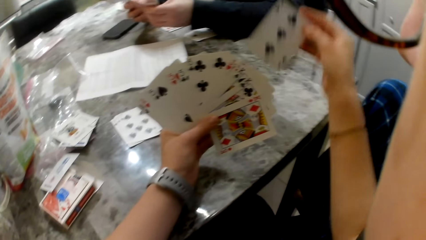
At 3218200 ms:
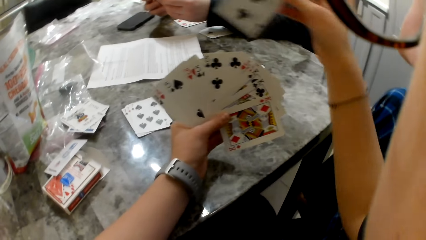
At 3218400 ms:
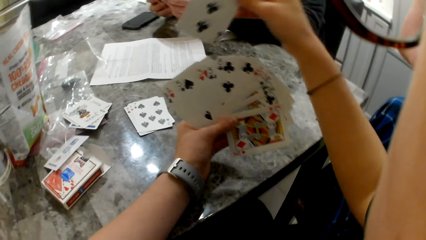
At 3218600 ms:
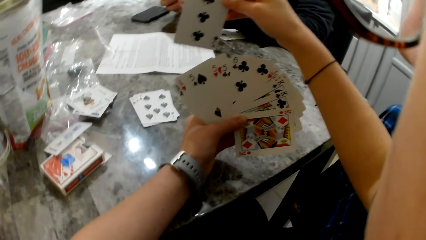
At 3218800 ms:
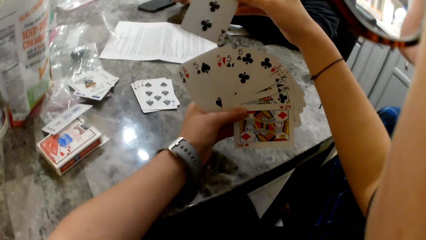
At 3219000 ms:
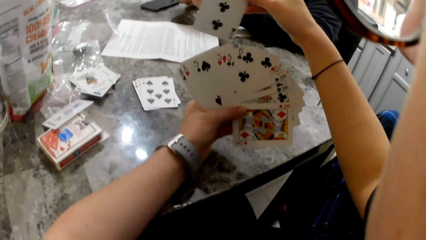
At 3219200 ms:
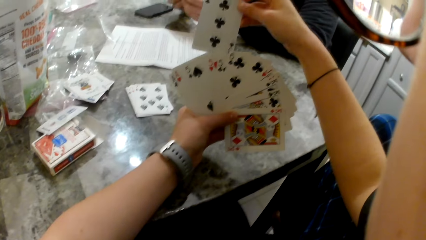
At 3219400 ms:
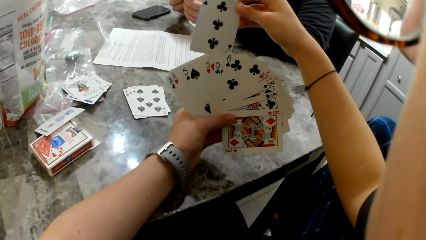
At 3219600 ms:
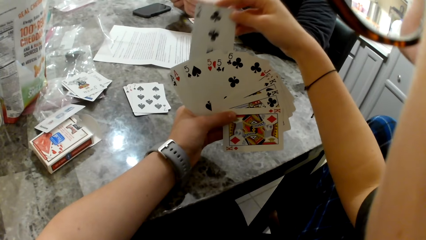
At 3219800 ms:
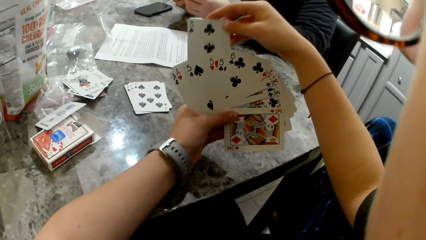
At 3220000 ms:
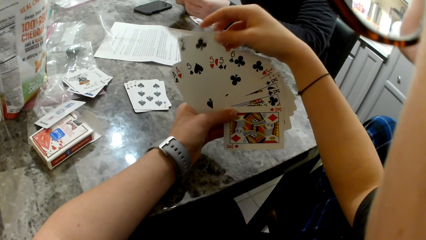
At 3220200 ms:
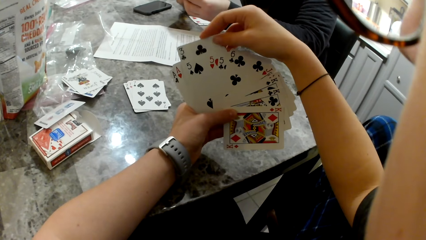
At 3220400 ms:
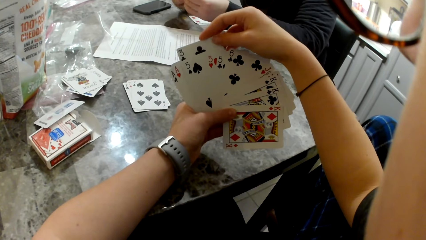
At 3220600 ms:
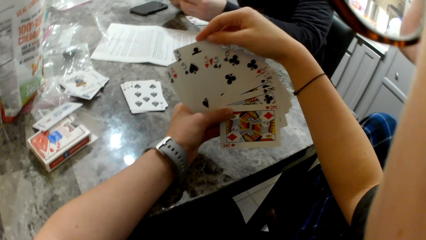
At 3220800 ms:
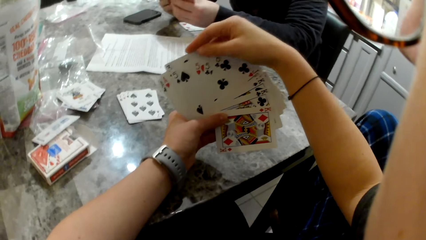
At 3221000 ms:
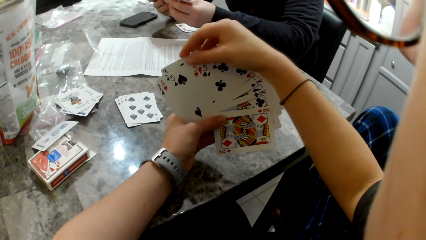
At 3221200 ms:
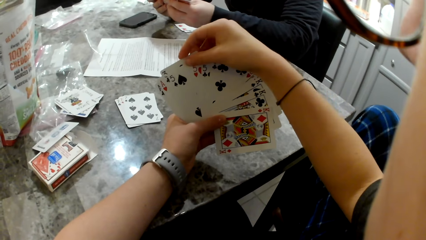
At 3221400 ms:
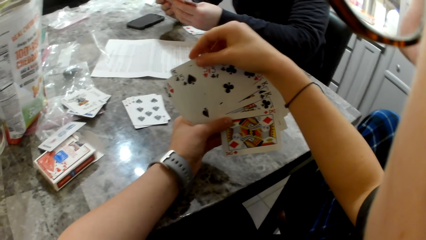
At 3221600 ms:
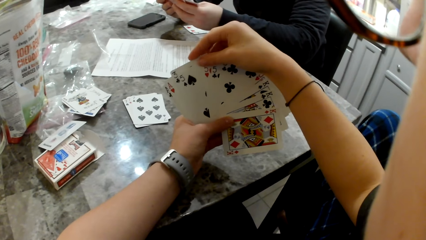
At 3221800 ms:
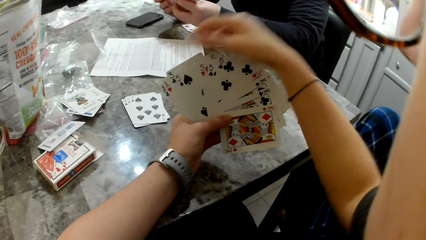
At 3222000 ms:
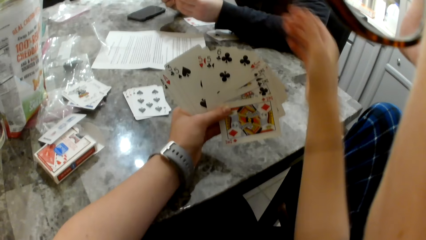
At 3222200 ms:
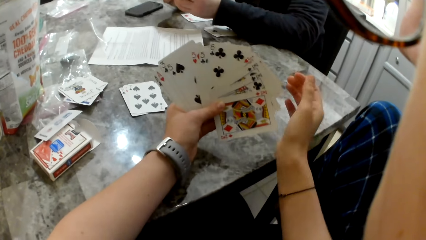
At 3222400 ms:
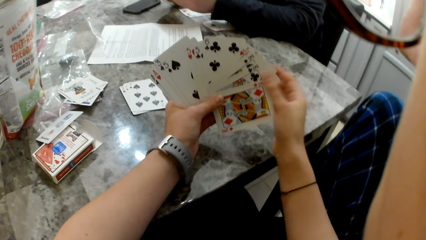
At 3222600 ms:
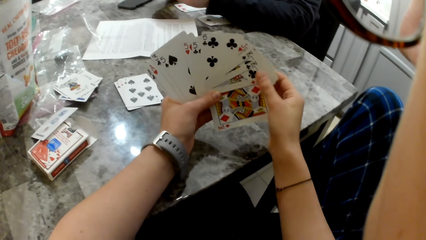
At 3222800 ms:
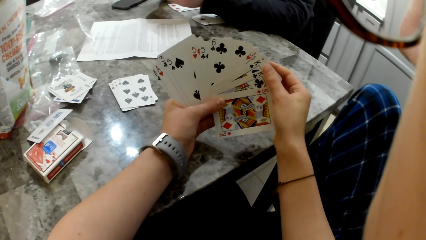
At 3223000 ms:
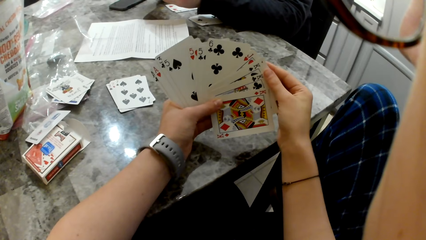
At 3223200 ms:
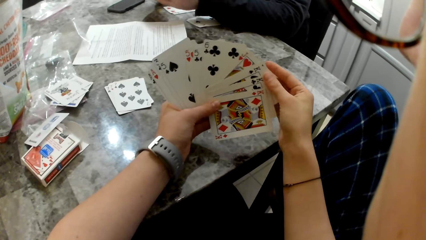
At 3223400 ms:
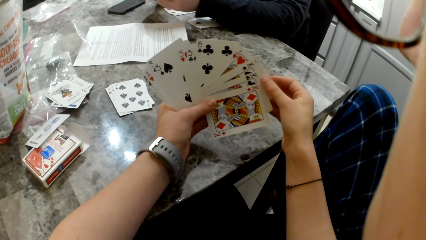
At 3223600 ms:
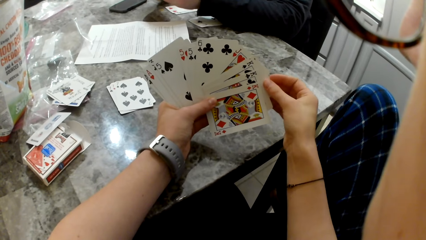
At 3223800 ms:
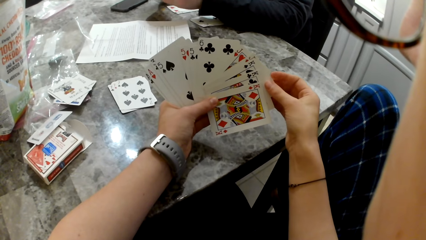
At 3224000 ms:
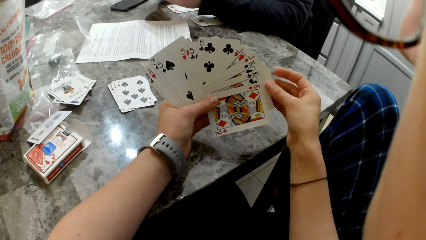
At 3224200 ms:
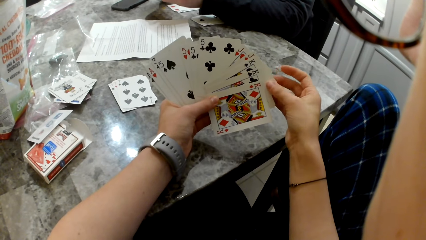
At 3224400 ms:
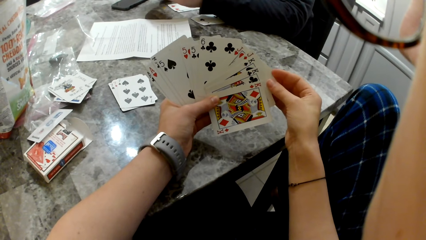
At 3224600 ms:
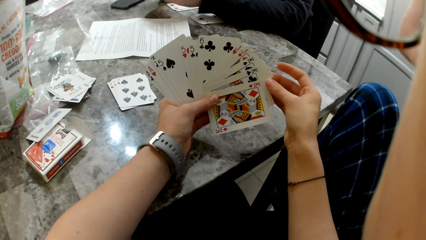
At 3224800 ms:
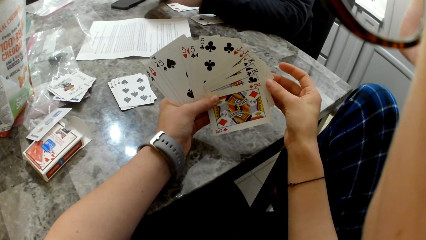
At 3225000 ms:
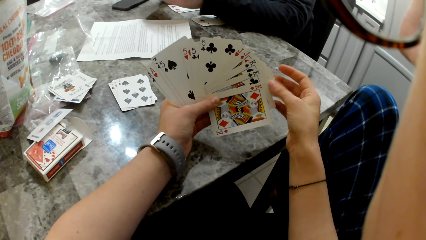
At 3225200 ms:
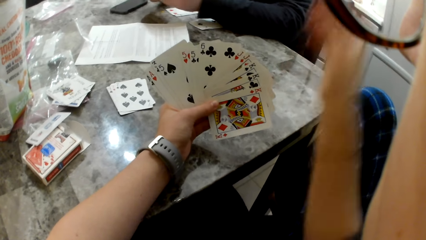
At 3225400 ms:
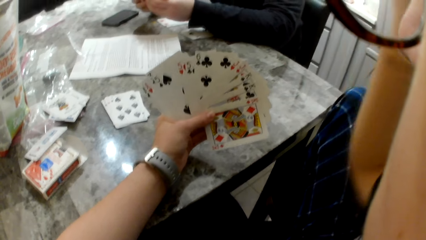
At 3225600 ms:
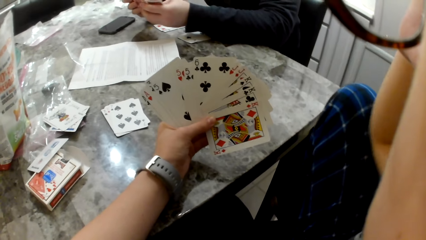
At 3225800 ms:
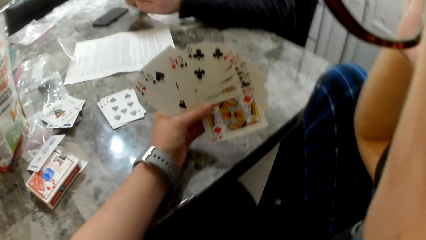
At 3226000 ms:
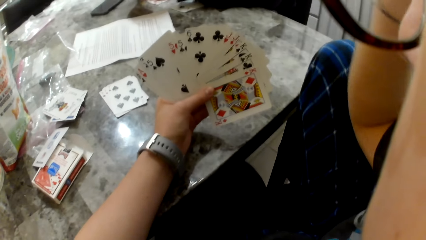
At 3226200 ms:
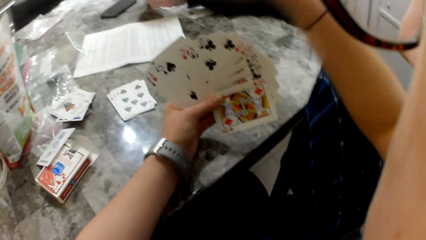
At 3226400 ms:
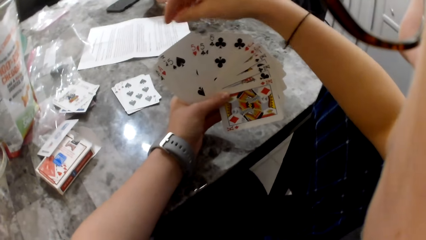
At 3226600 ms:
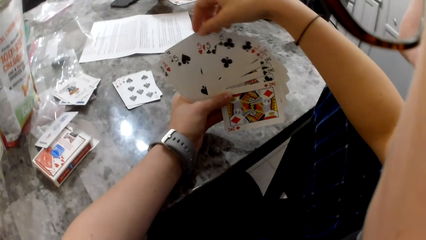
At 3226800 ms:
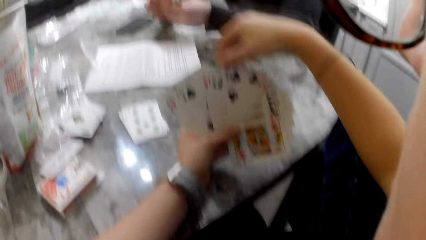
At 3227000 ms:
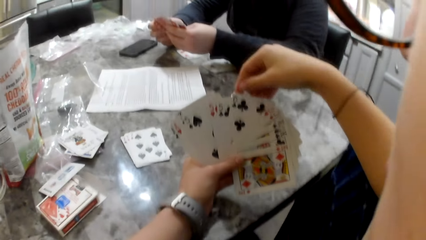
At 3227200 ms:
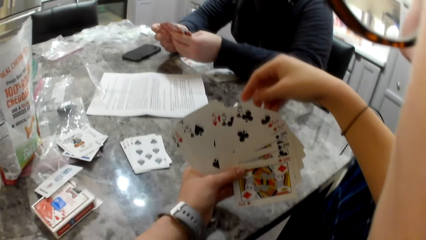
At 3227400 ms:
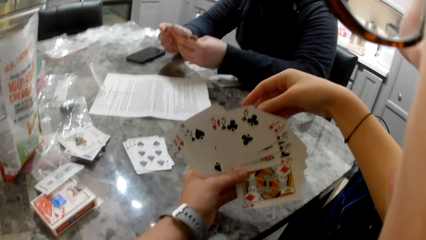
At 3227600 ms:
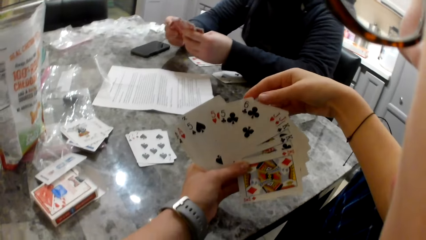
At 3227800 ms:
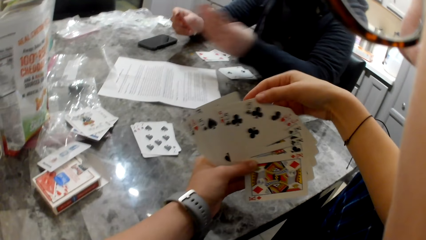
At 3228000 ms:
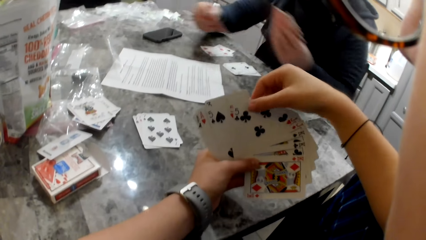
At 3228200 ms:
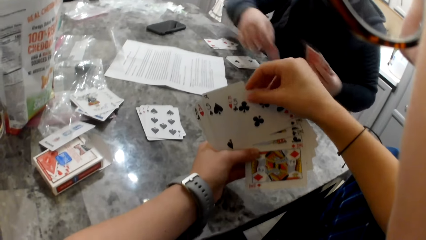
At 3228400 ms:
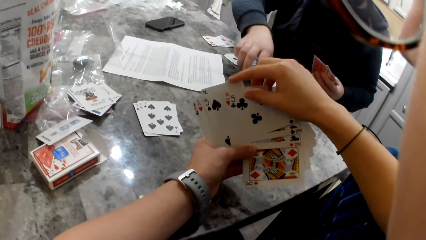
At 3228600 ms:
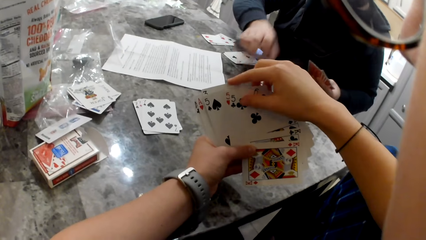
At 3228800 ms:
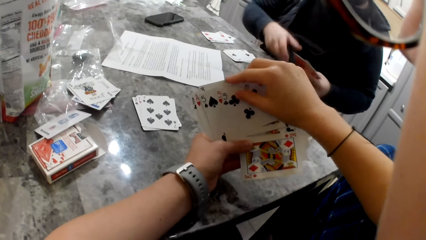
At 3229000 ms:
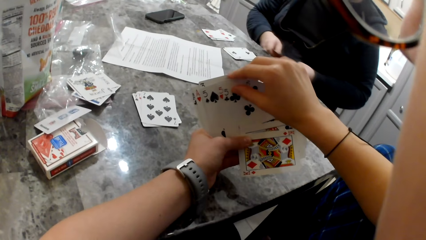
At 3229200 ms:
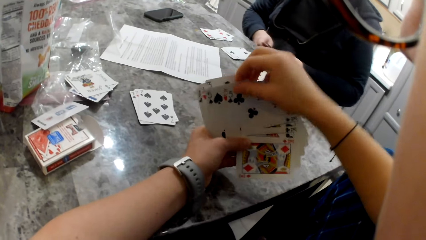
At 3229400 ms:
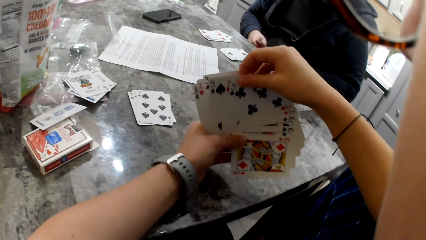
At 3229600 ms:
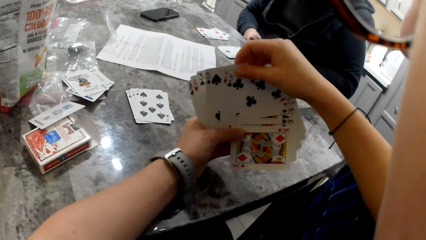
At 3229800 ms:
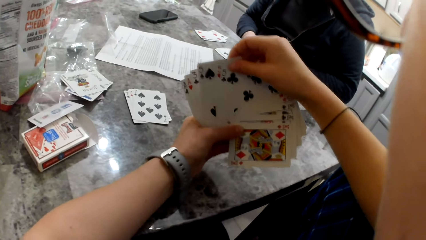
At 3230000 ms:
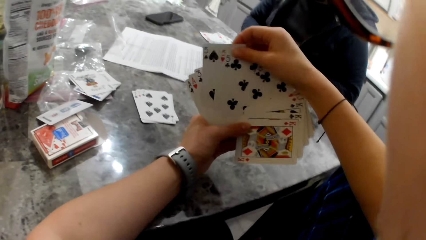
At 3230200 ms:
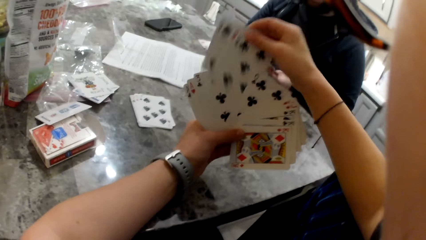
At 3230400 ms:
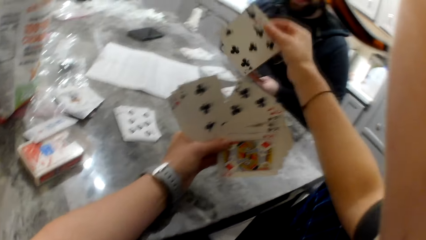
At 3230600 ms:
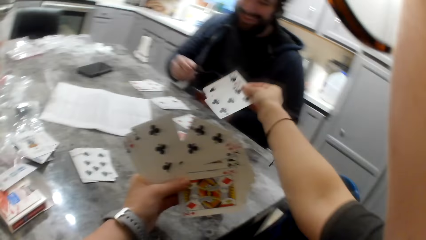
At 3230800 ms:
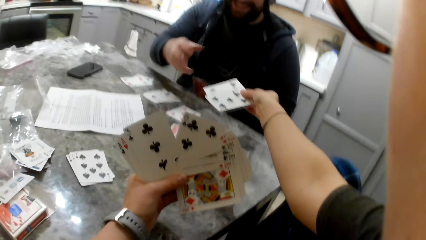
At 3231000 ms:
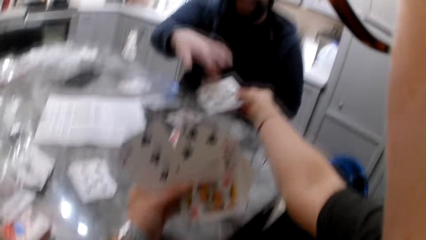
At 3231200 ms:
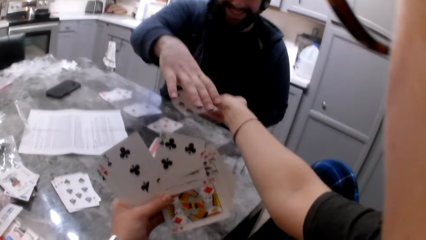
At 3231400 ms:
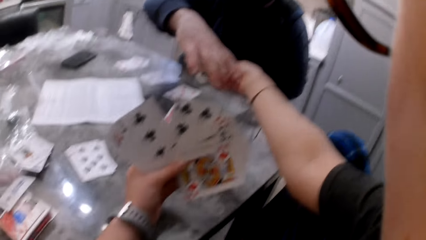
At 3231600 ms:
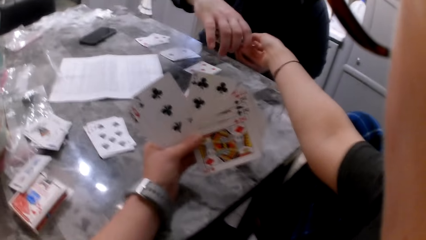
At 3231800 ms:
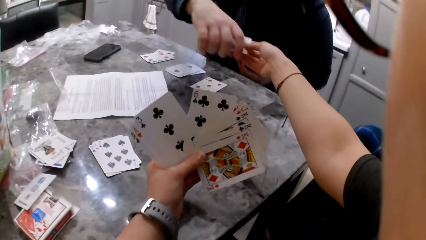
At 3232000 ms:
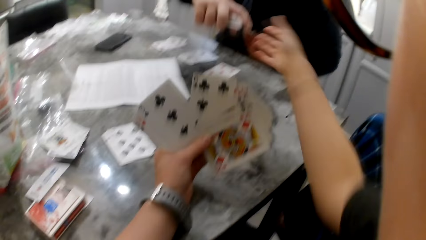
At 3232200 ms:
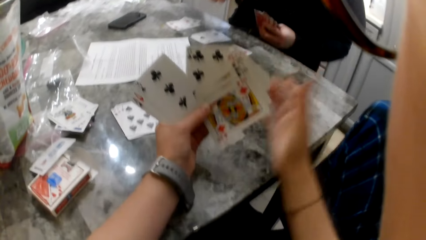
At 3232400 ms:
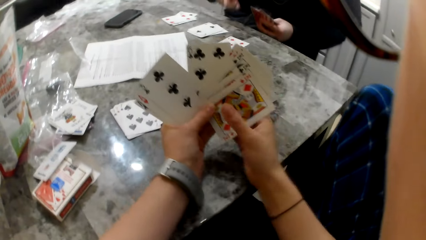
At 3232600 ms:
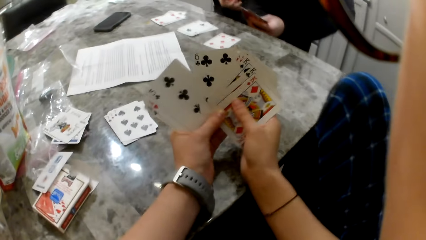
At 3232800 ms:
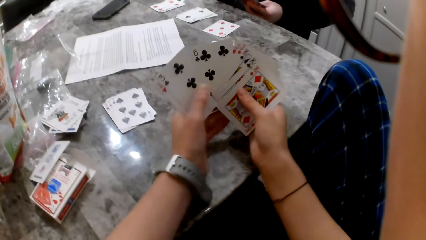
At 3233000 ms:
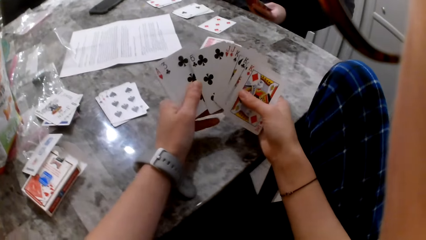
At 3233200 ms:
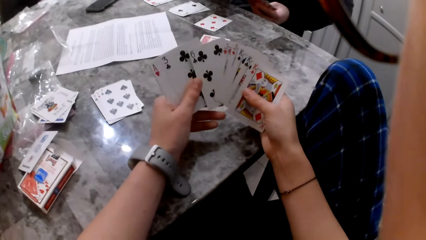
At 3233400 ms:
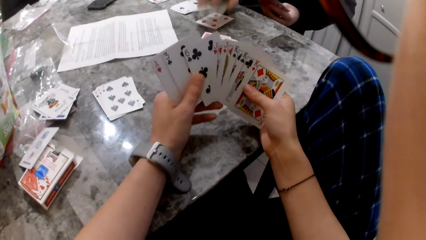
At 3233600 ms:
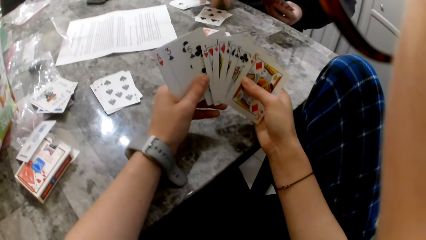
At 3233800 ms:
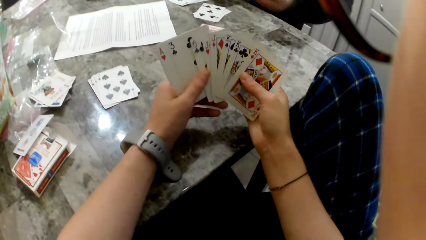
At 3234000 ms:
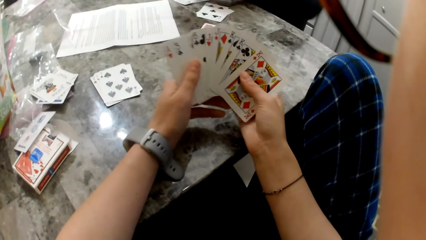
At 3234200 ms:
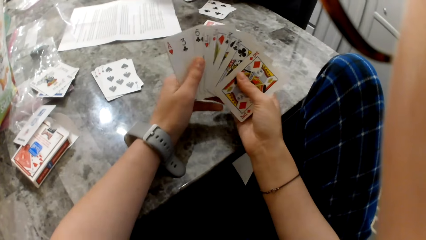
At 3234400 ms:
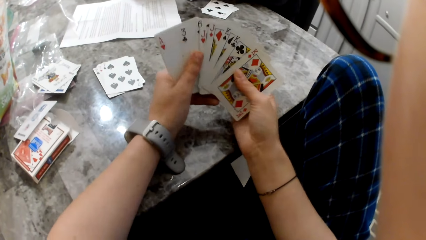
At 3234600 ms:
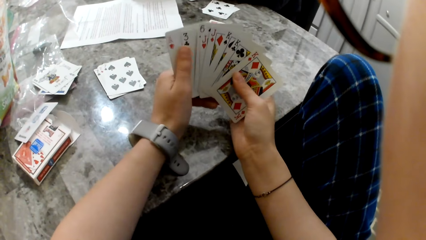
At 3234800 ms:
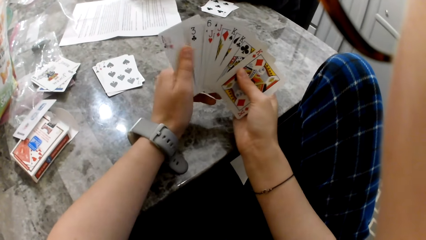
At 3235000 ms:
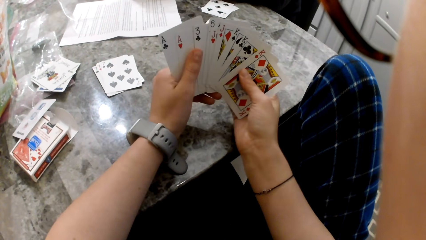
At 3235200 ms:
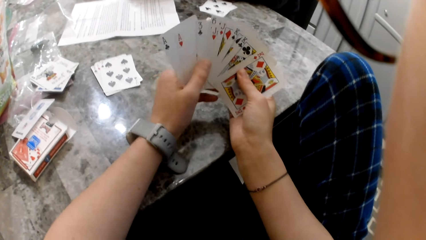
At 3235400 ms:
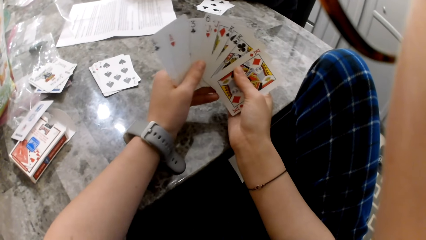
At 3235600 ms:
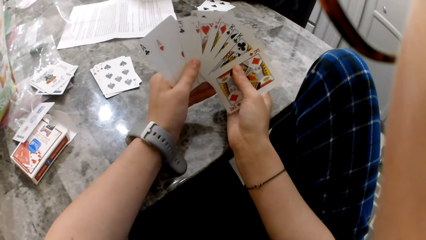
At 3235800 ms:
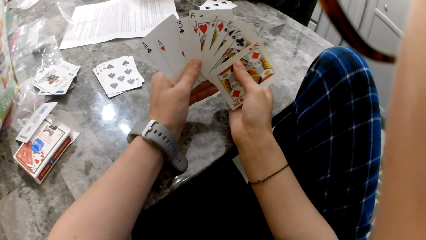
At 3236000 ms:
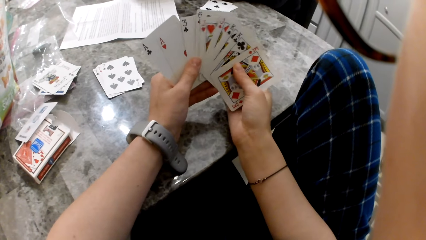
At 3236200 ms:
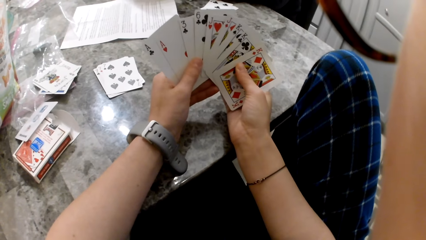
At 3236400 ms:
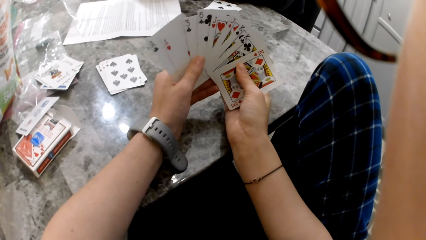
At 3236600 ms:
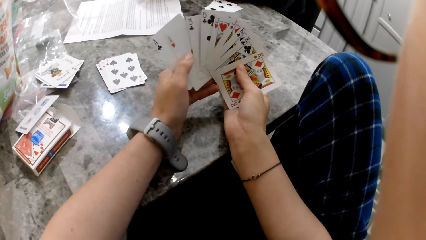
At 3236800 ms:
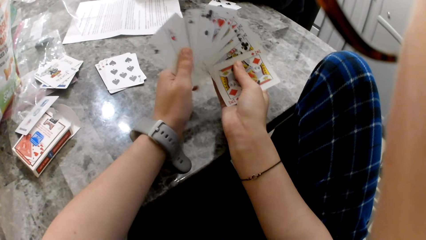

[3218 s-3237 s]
The camera wearer places the card with the cards in her left hand. A man puts cards on the table. The camera wearer sorts some cards on the table. She gives the man some cards from the cards in her hand. The man puts cards on the table.
